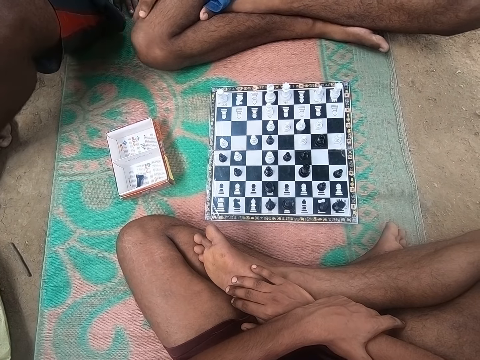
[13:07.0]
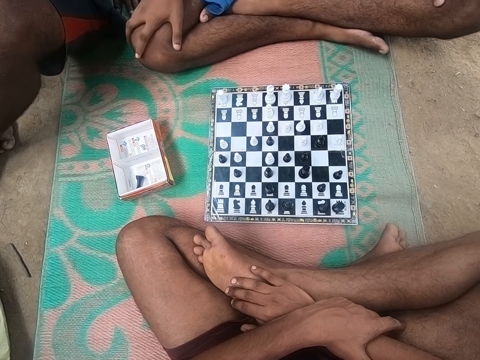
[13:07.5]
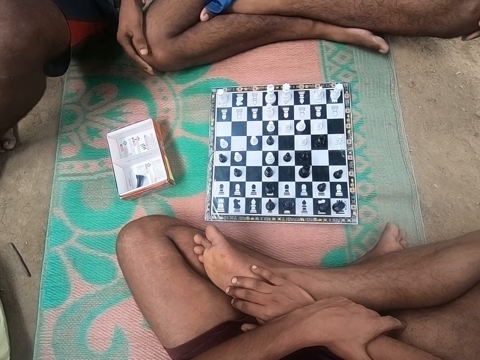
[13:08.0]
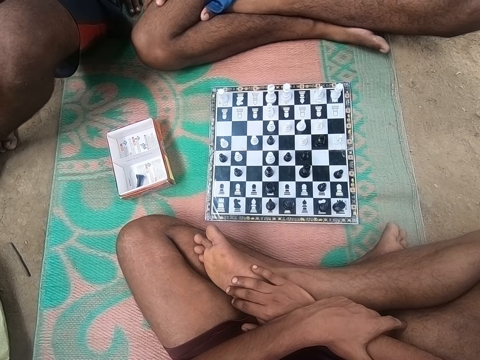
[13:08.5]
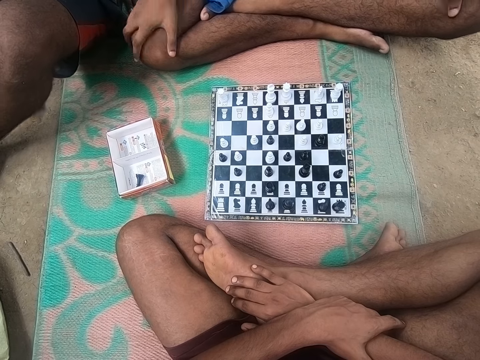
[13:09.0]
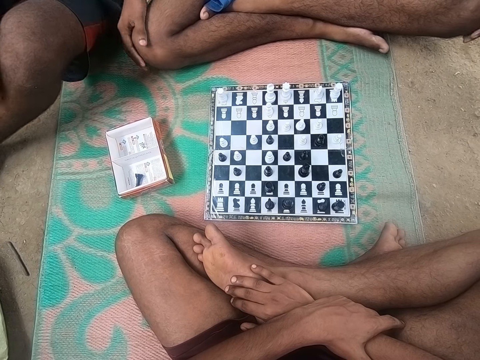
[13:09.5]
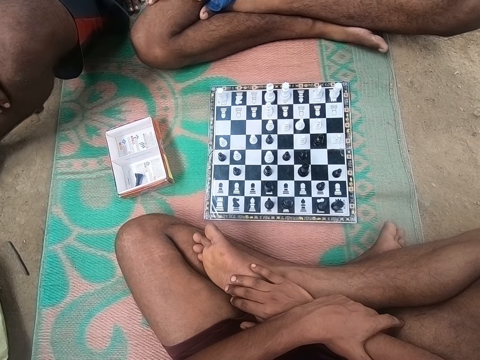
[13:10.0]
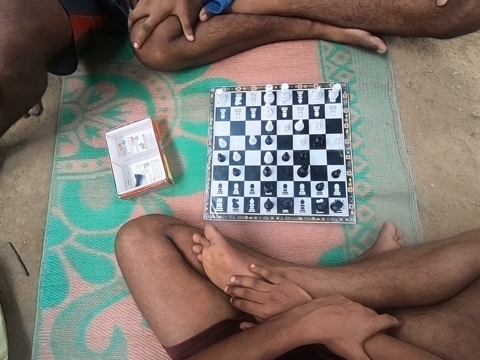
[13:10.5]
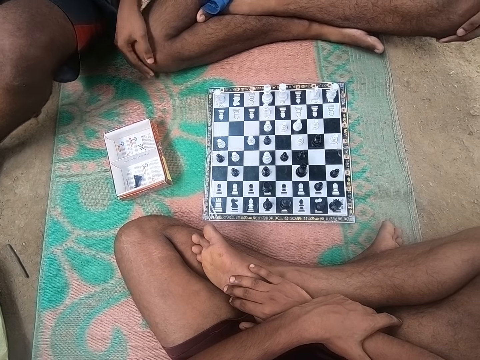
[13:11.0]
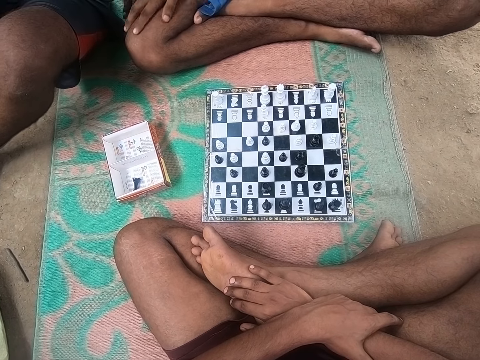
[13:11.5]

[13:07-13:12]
The camera wearer looks around the chess board.

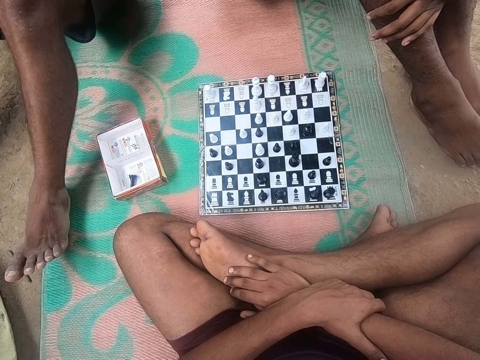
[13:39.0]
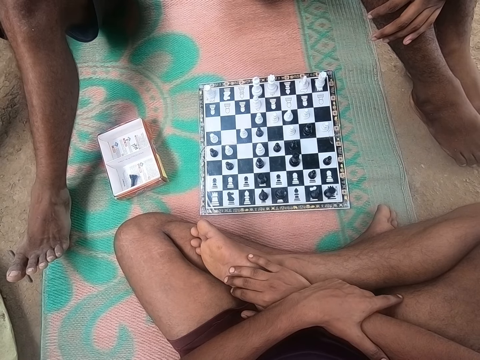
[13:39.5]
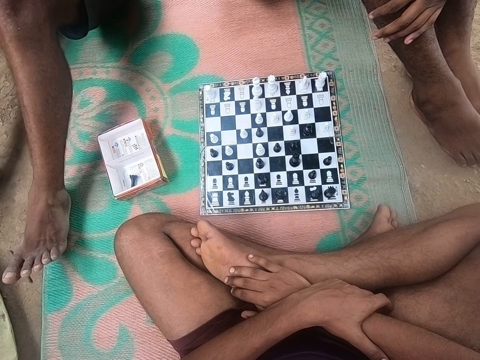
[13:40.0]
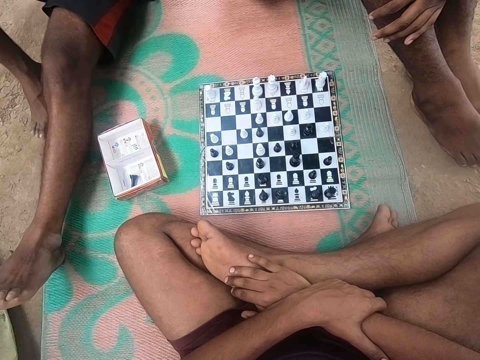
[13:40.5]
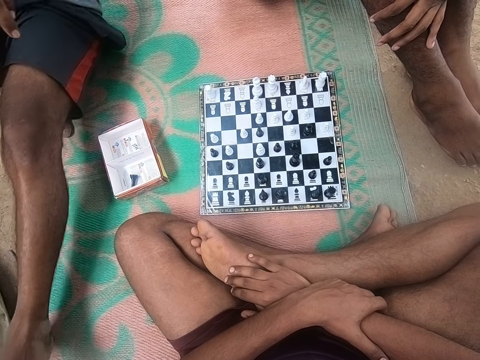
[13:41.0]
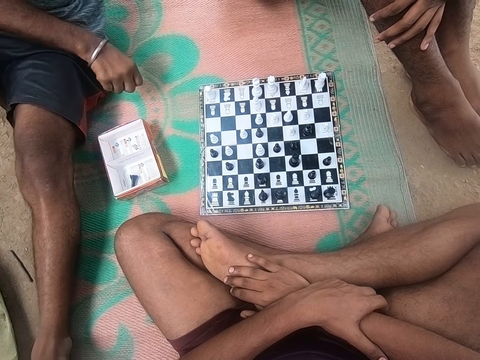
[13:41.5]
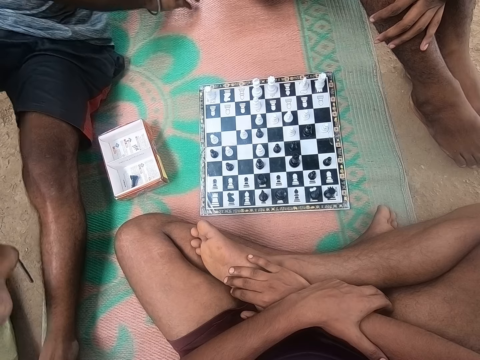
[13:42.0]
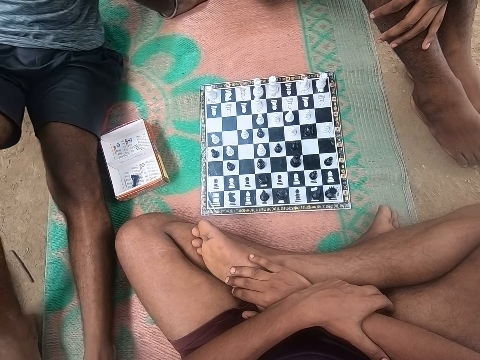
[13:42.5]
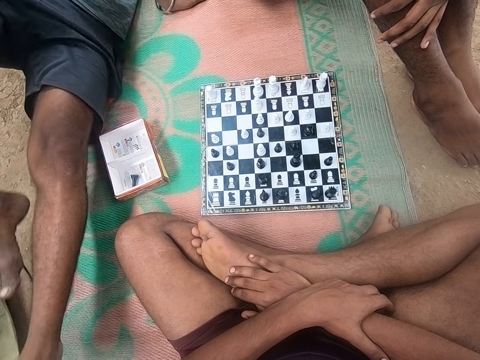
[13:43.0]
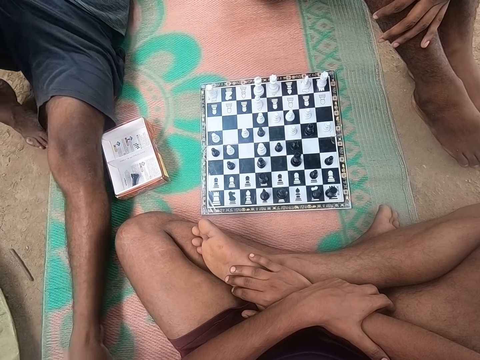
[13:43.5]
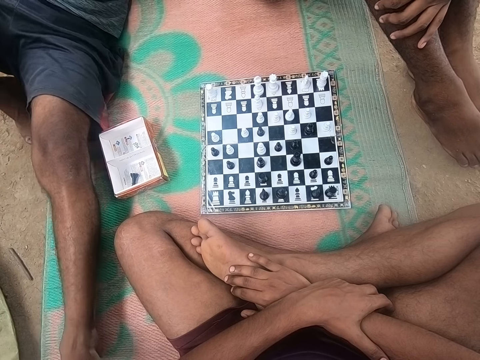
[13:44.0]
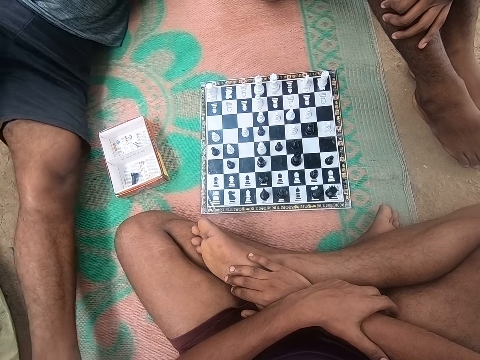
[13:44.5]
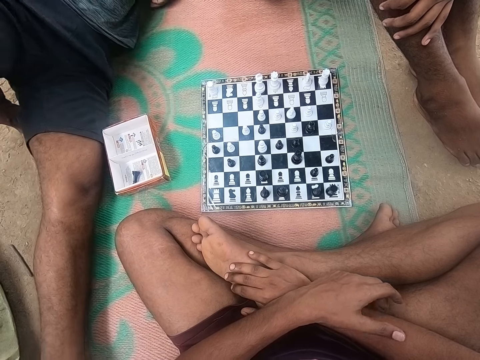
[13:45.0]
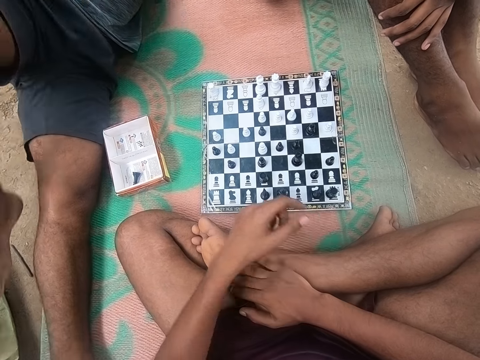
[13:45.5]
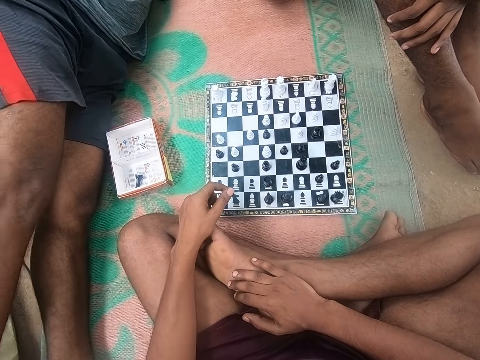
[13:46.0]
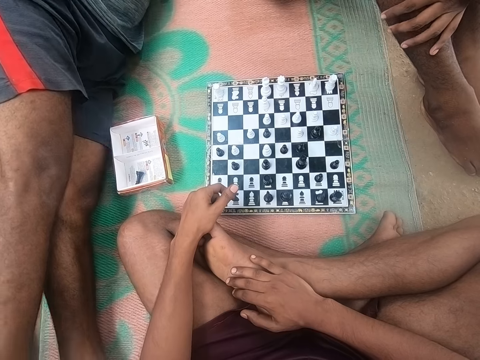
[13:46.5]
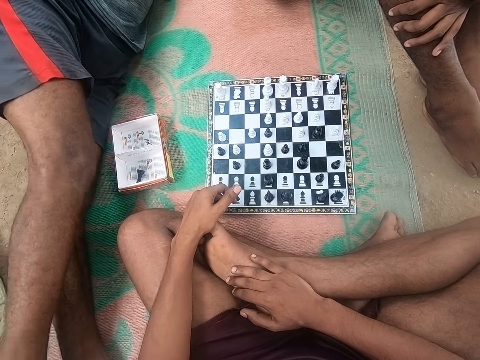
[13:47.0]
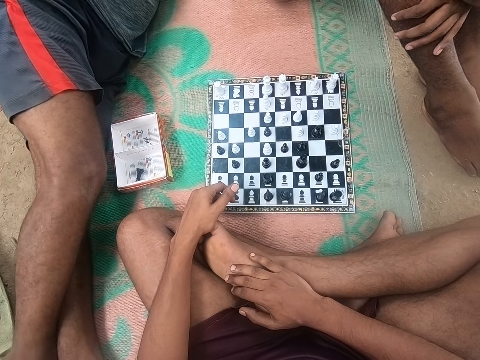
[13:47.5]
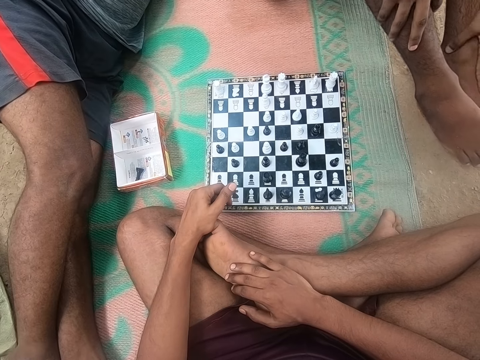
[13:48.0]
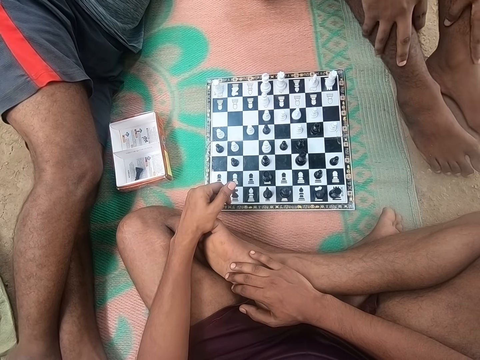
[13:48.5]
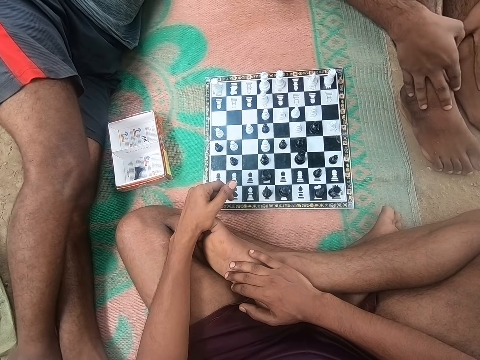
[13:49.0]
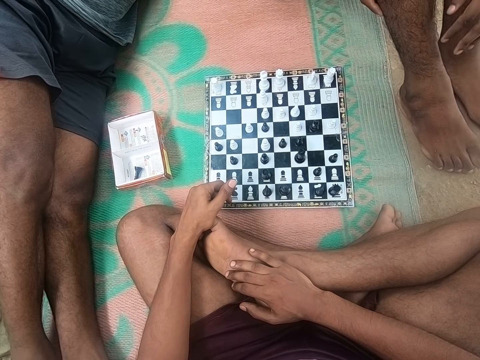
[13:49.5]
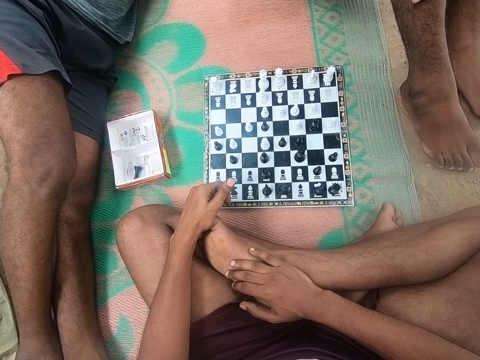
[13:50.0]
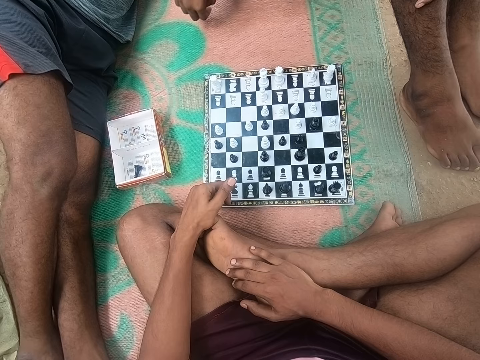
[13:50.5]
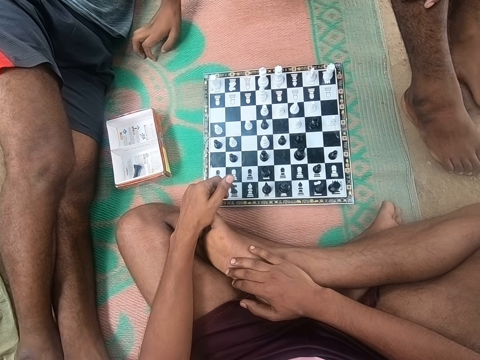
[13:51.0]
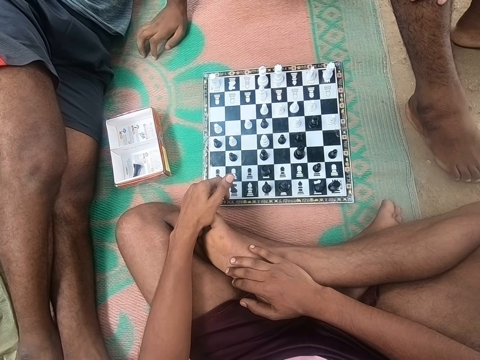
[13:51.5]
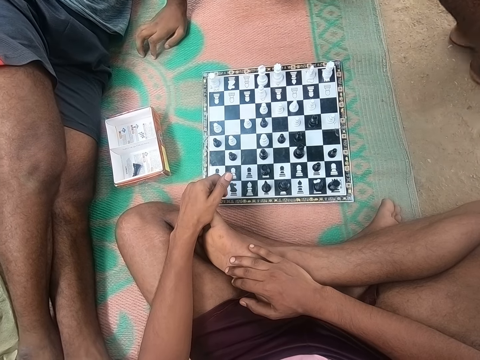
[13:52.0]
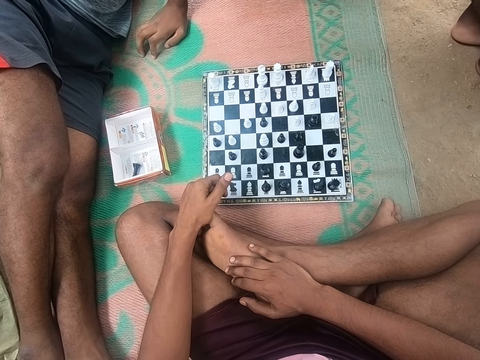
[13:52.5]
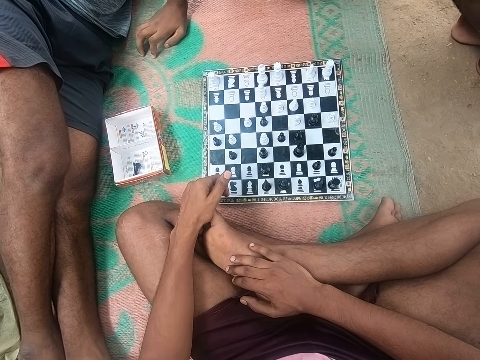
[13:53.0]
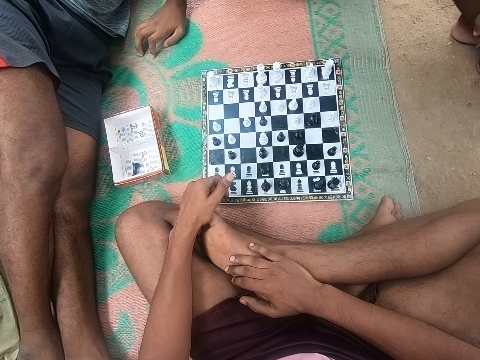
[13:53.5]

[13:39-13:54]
A man lies down. Another man looks around the chess board. The camera wearer looks around the chess board. The first man talks. The other man holds his legs, looks around the chess board, and places his hand on the floor. The camera wearer looks around the chess board.

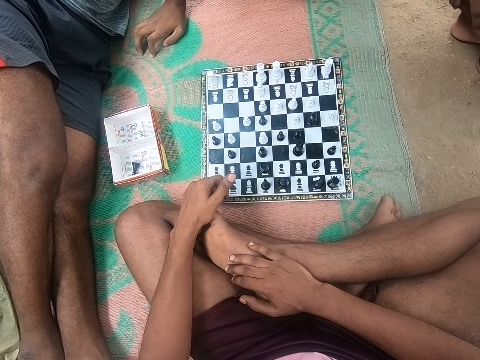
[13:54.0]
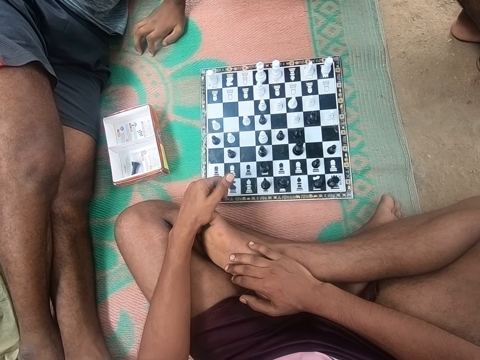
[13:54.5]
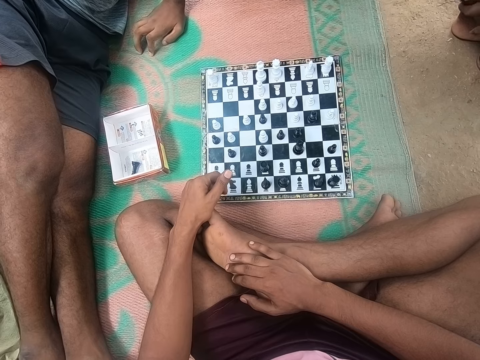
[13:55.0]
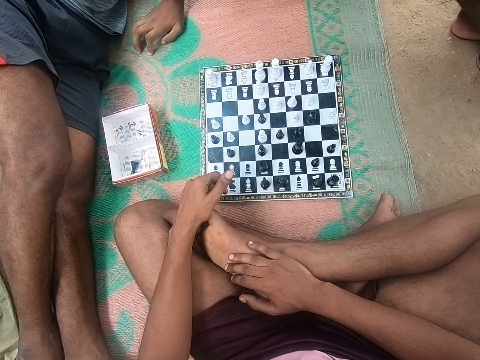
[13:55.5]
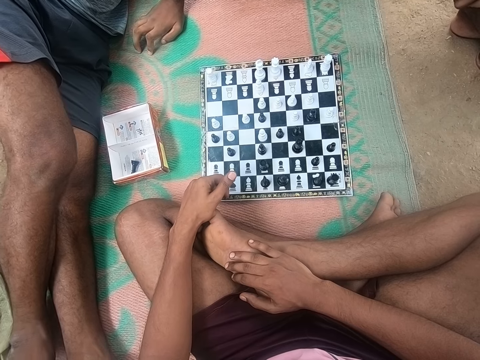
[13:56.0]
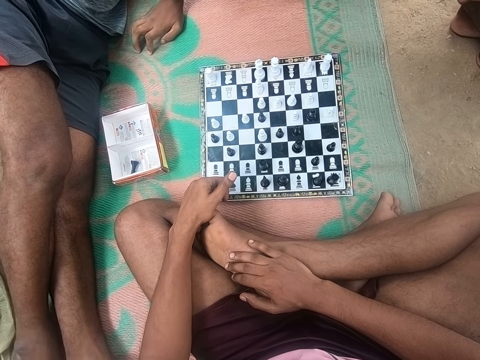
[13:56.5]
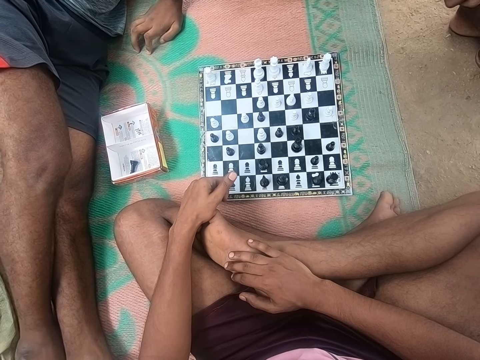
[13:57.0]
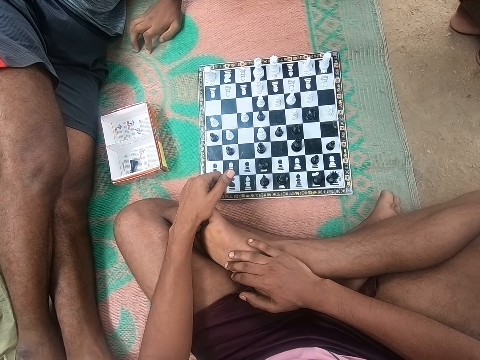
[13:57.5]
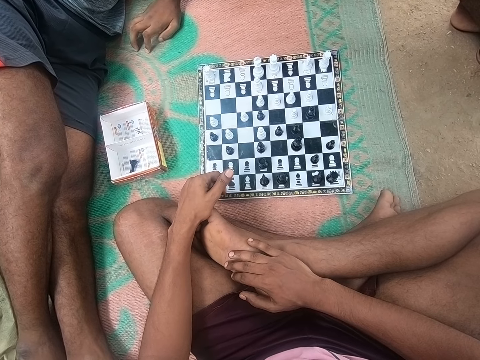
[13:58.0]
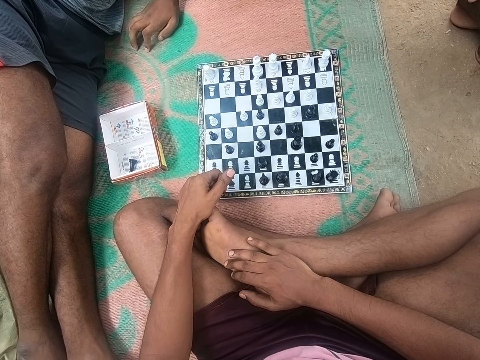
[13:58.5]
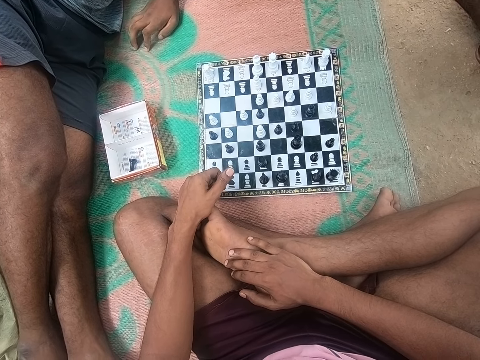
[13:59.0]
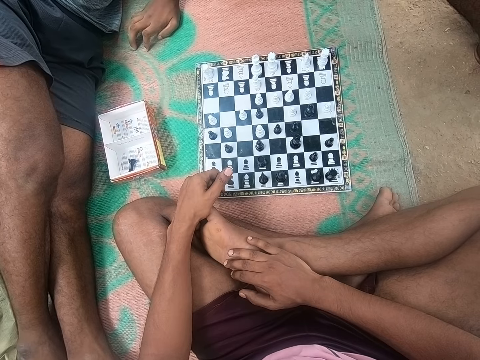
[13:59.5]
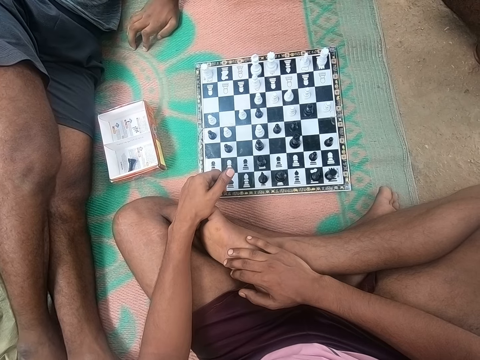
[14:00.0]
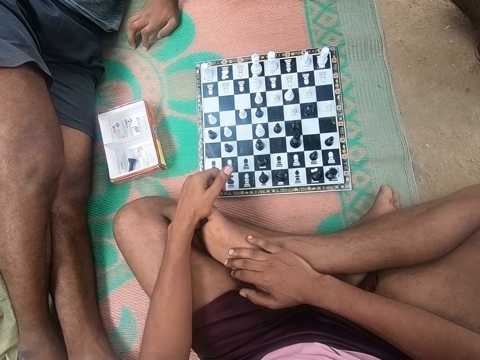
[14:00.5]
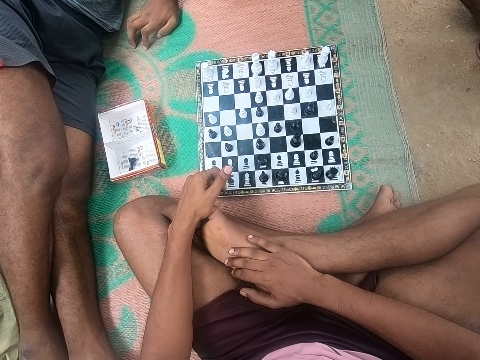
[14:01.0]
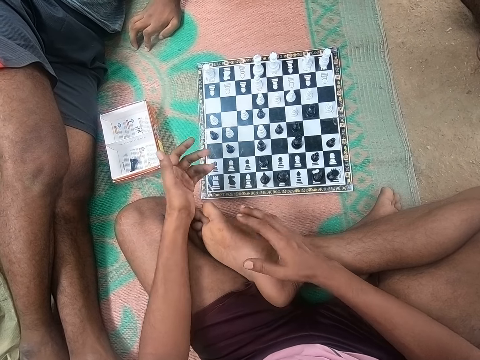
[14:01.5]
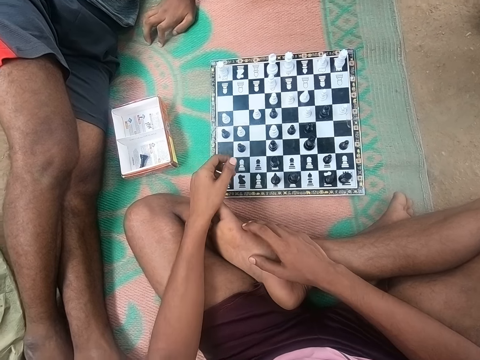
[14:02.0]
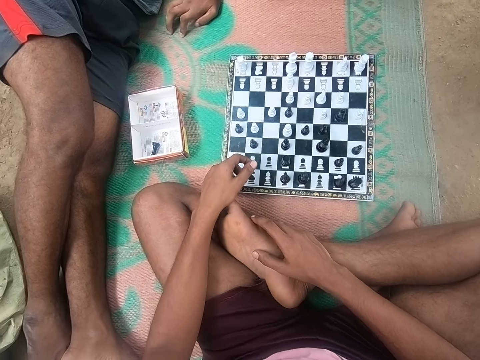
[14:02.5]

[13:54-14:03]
The camera wearer looks at the chess. They talk to a man.
